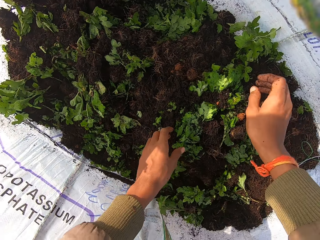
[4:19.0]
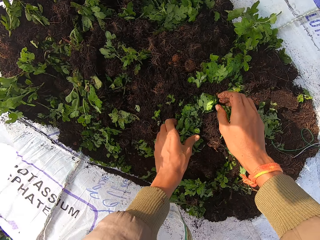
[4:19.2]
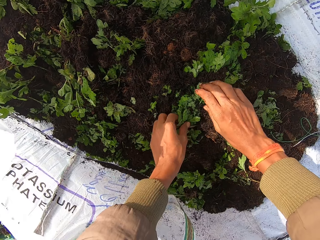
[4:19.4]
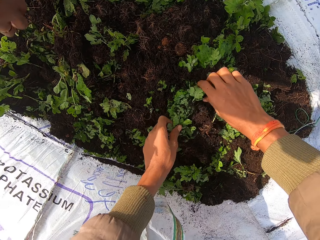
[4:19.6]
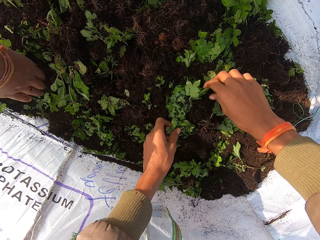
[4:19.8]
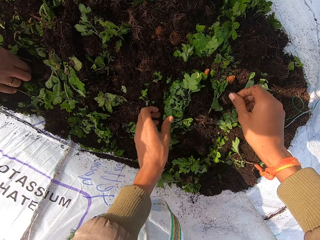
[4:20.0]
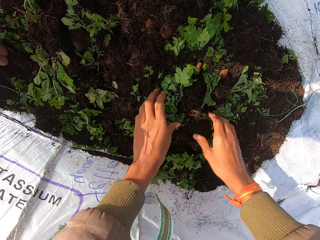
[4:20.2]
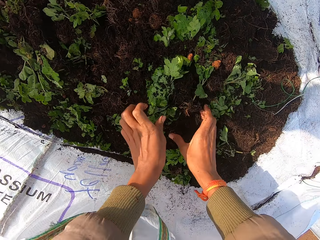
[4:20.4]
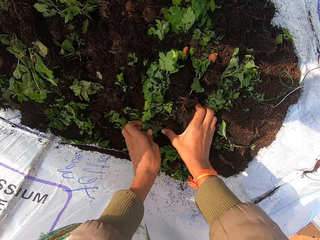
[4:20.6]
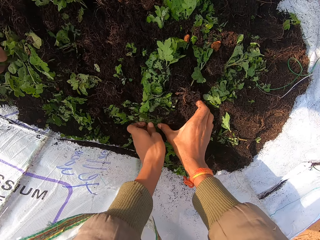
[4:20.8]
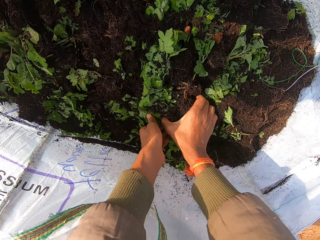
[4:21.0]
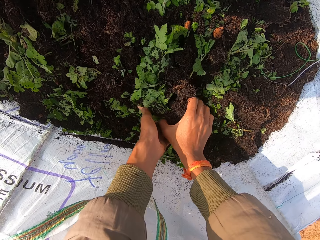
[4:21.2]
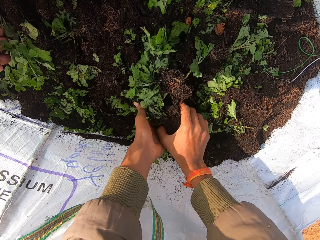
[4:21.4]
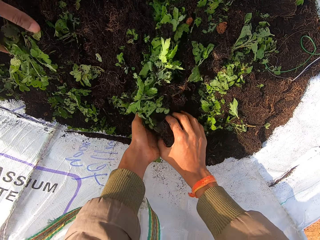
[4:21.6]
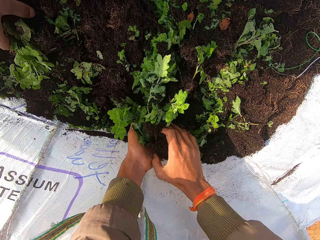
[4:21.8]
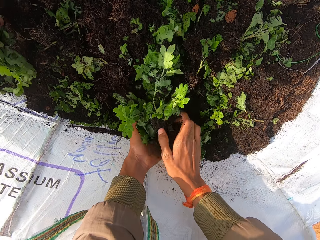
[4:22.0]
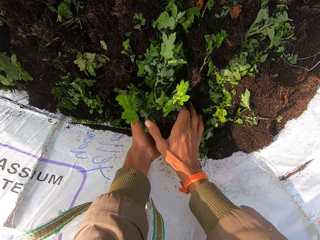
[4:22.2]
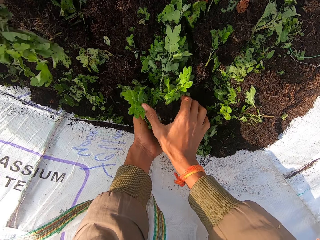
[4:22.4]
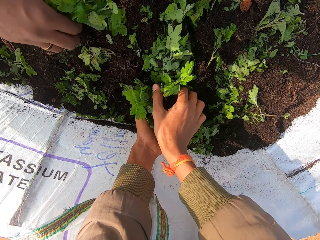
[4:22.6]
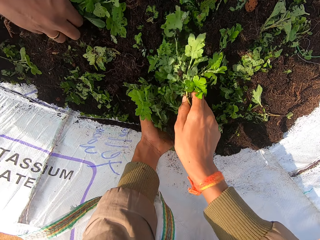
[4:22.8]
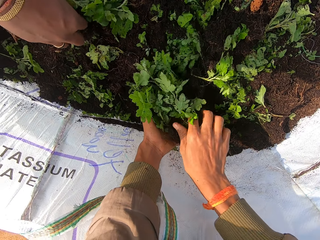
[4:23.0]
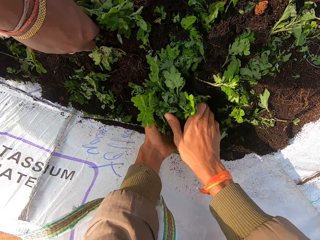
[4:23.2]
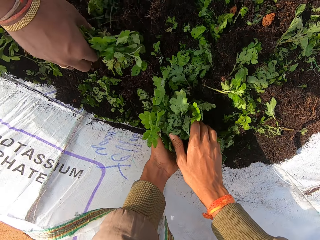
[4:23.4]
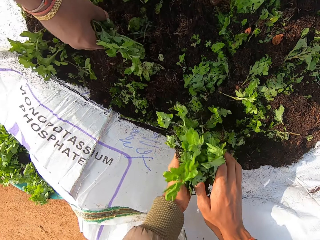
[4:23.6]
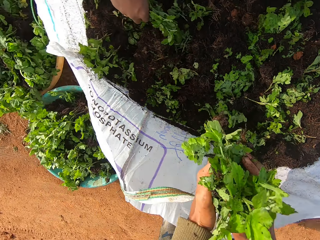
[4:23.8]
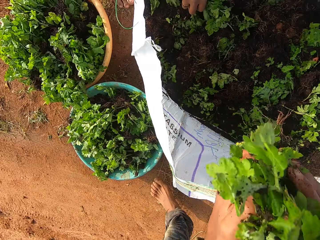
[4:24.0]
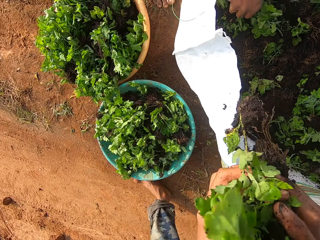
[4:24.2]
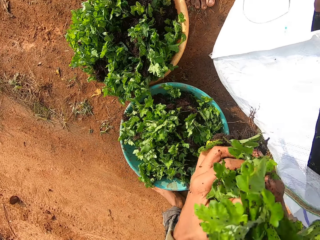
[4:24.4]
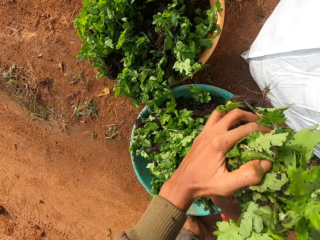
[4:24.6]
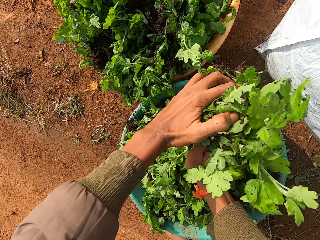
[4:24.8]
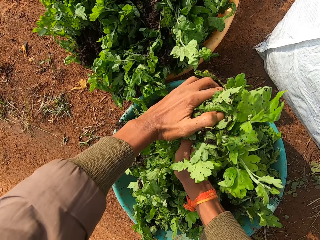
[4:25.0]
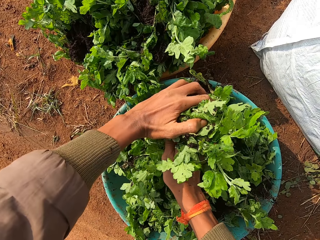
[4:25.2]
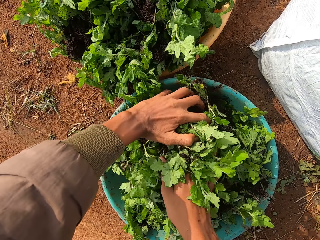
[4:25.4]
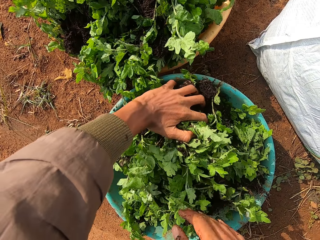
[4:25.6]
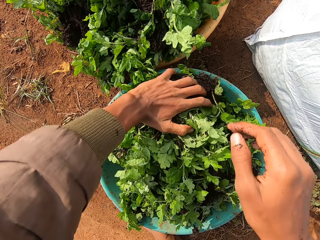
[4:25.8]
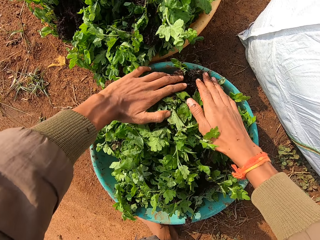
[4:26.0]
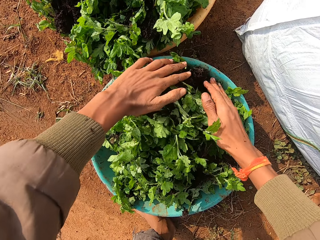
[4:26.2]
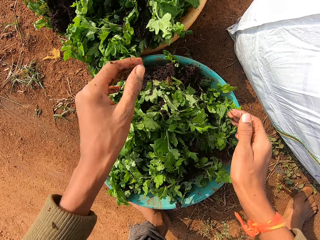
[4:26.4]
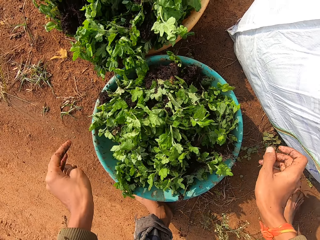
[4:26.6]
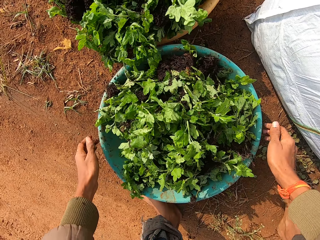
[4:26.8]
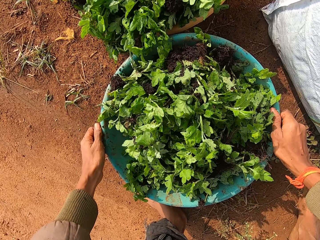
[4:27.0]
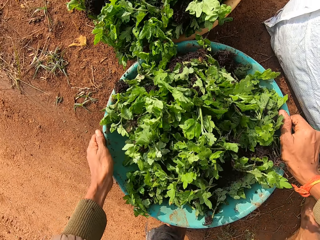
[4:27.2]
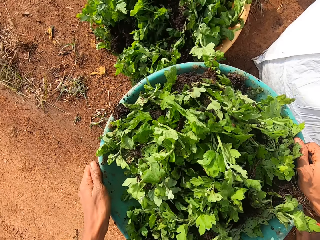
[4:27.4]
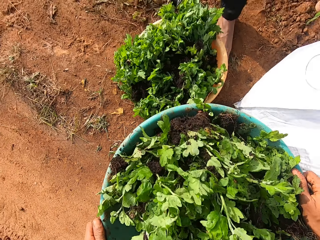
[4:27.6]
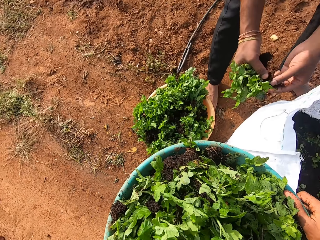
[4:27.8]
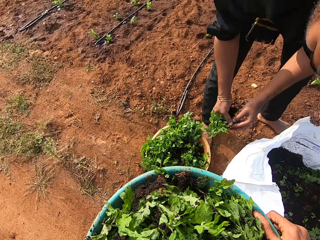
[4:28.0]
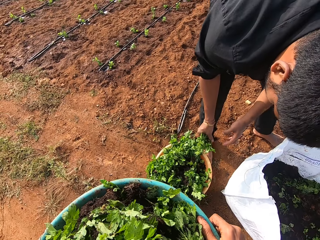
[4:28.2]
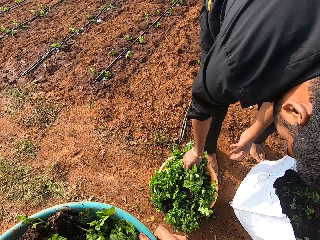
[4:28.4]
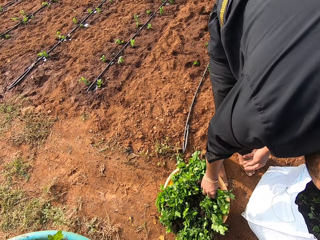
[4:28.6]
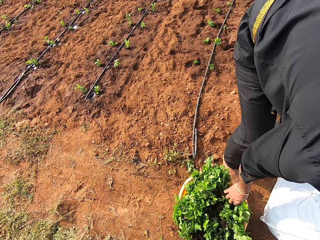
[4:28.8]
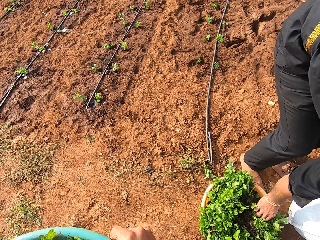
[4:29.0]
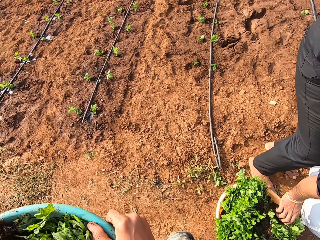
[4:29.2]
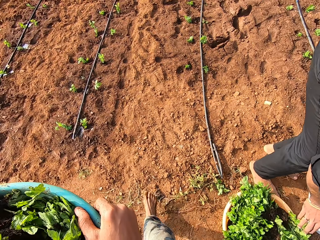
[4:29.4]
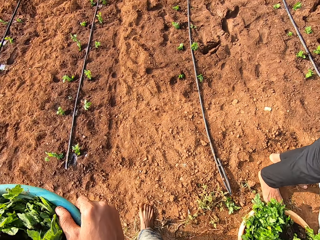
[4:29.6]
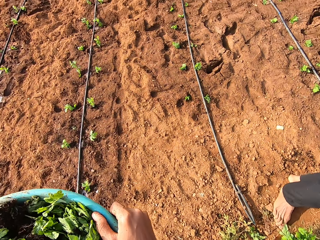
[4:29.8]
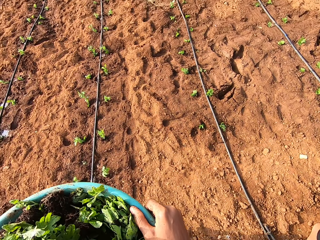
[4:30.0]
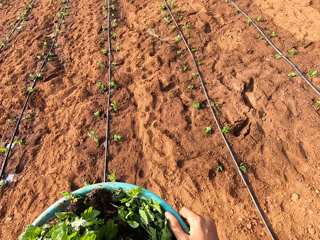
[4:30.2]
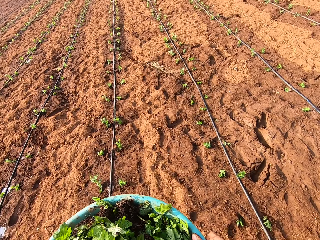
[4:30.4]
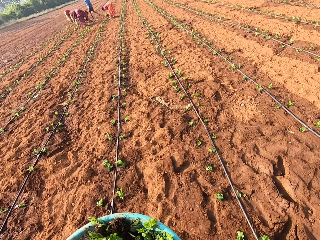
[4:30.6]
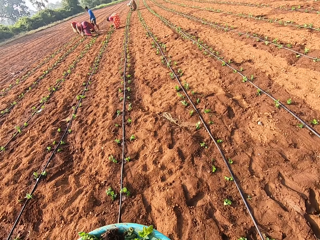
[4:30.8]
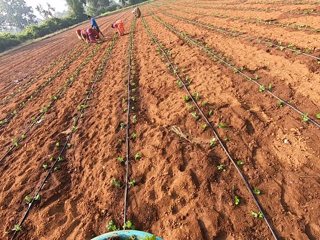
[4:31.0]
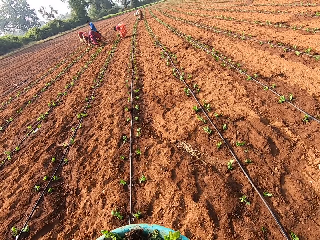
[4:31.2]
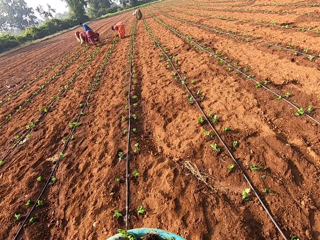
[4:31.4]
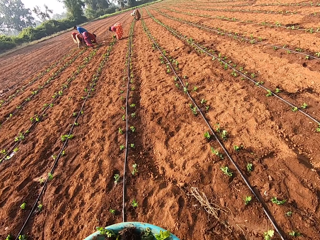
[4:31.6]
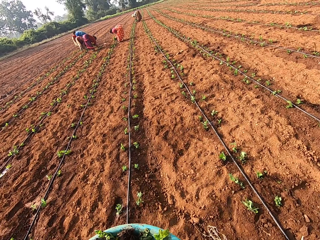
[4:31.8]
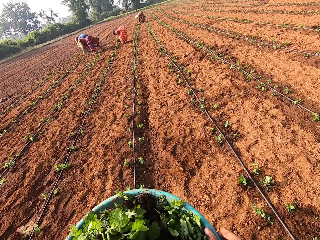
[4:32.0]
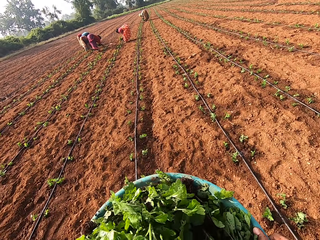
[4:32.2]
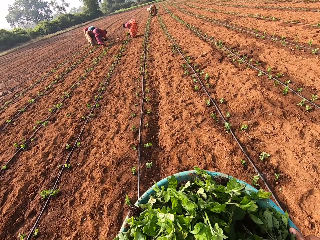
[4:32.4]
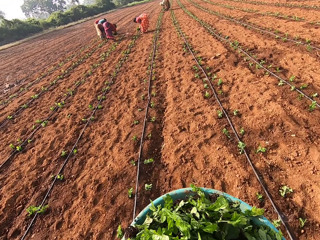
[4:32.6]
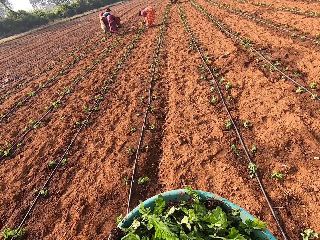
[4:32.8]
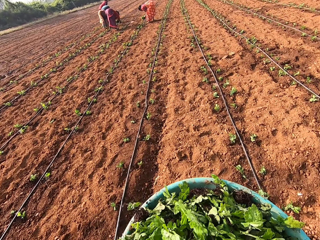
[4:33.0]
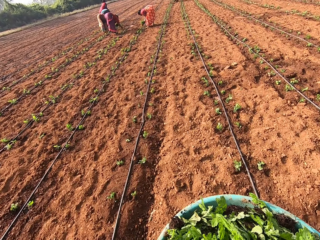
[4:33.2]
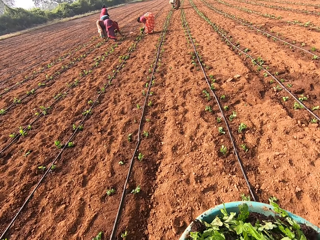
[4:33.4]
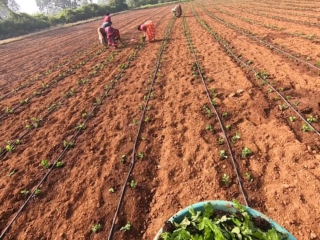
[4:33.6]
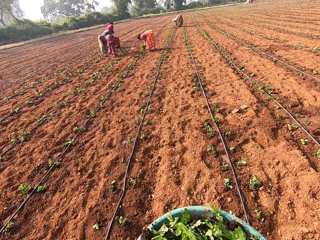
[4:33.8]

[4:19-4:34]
The man packs vegetables from the sack with his right hand. The camera wearer packs vegetables from the sack with both hands and drops the vegetables in the bowl on the ground with both hands. They lift the bowl from the ground with both hands. The man drops the vegetables in the bowl on the ground with his right hand. The camera wearer walks in the farm. A woman plants vegetables, from her left hand, in the ground with her right hand. Another woman plants vegetables, from her left hand, in the ground with her right hand. Another woman plants vegetables, from her left hand, in the ground with her right hand. Another woman plants vegetables, from her left hand, in the ground with her right hand.

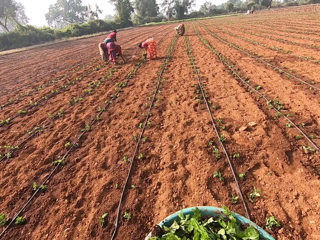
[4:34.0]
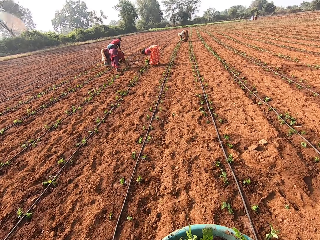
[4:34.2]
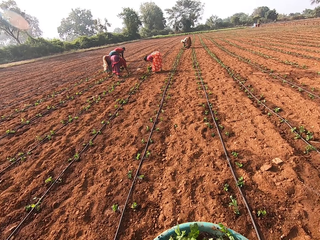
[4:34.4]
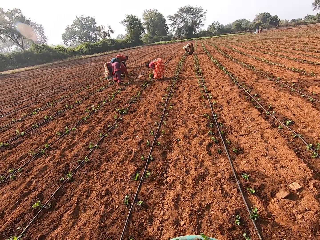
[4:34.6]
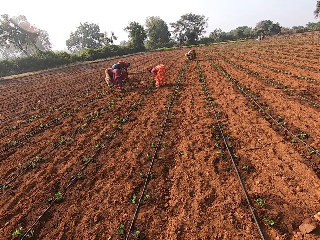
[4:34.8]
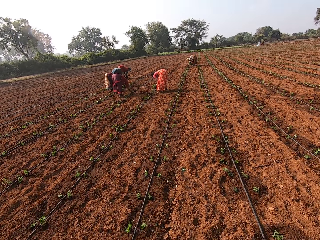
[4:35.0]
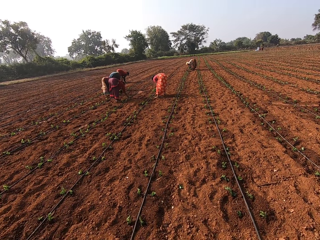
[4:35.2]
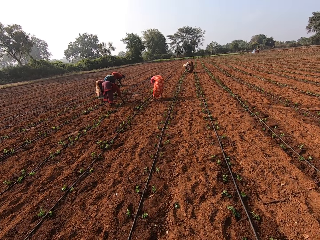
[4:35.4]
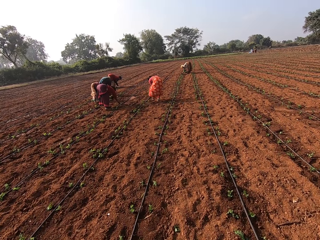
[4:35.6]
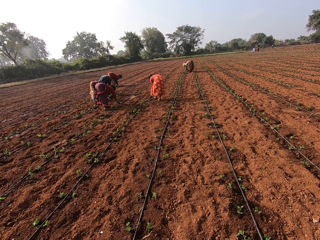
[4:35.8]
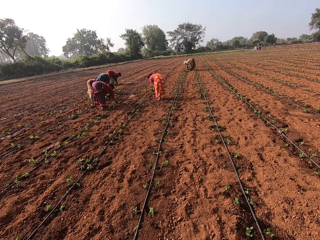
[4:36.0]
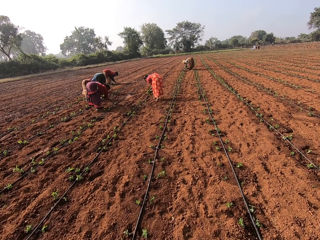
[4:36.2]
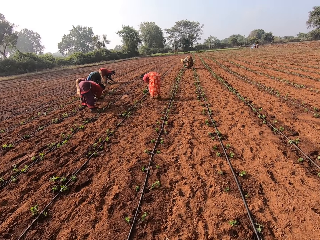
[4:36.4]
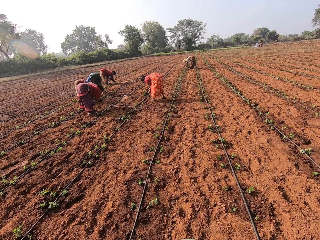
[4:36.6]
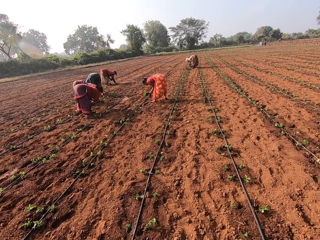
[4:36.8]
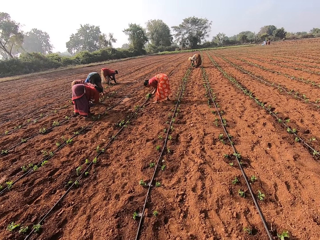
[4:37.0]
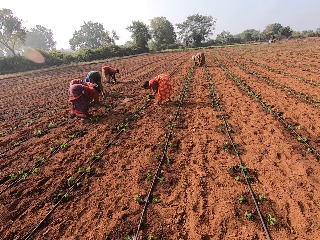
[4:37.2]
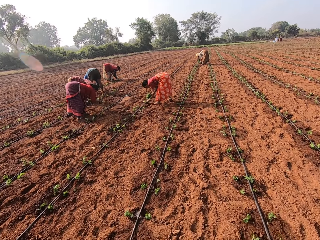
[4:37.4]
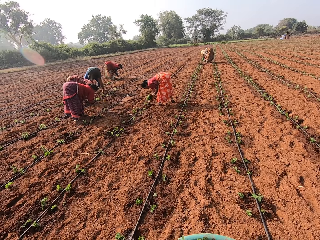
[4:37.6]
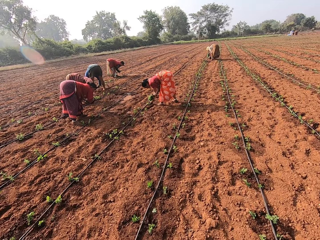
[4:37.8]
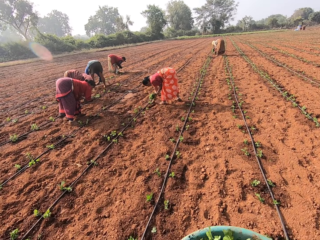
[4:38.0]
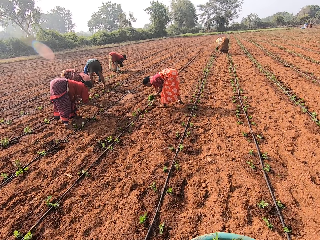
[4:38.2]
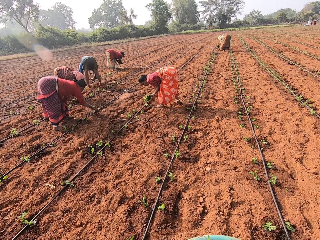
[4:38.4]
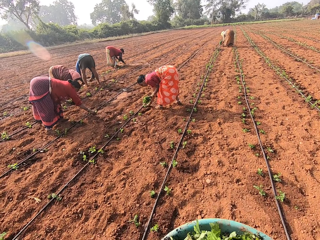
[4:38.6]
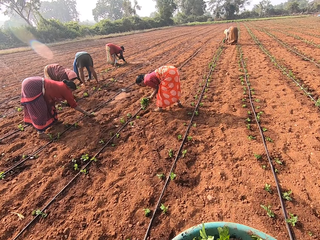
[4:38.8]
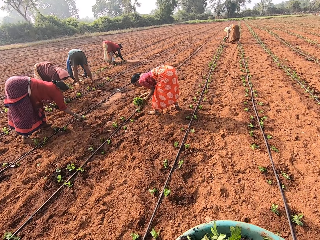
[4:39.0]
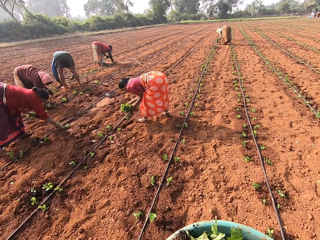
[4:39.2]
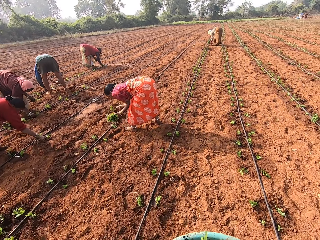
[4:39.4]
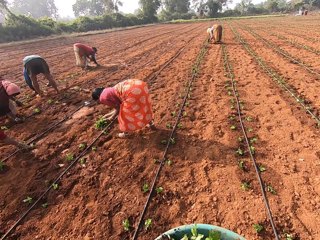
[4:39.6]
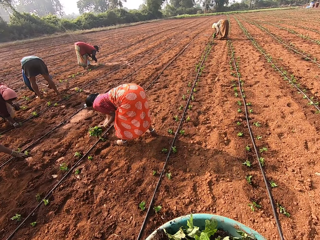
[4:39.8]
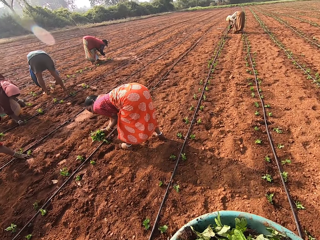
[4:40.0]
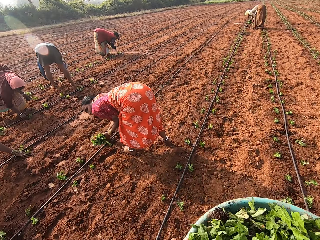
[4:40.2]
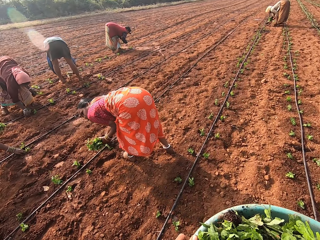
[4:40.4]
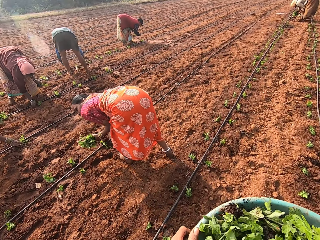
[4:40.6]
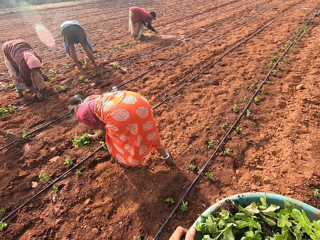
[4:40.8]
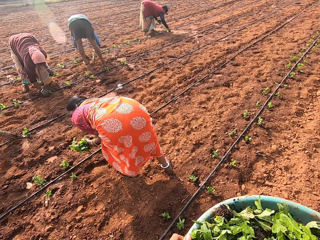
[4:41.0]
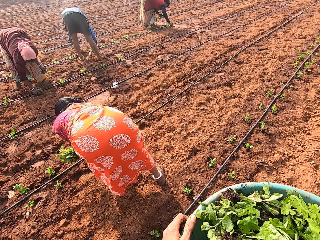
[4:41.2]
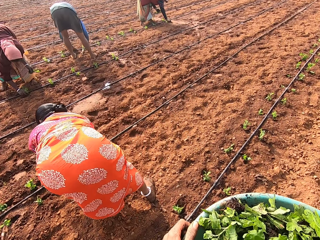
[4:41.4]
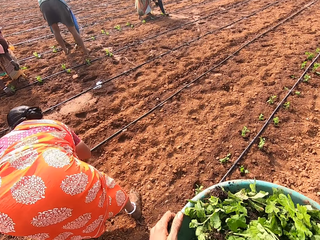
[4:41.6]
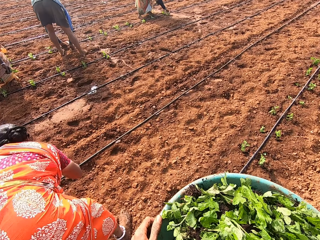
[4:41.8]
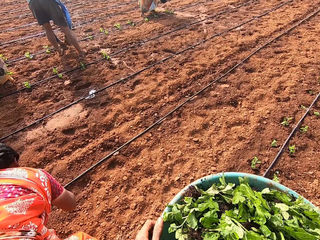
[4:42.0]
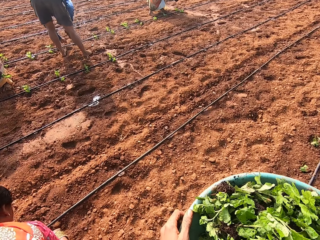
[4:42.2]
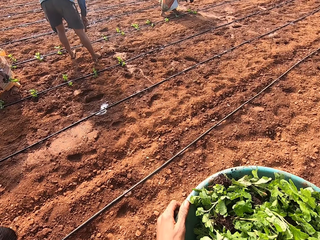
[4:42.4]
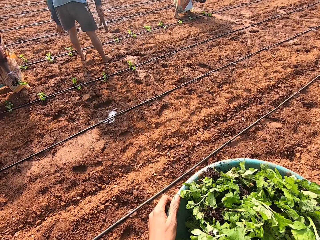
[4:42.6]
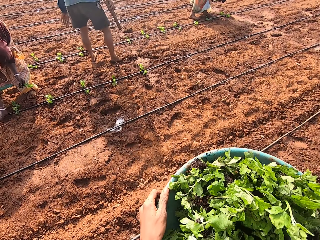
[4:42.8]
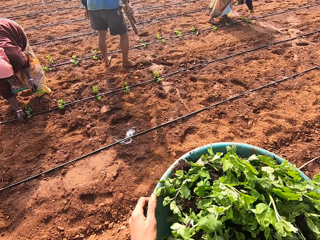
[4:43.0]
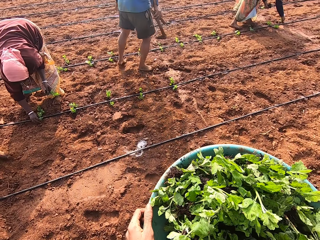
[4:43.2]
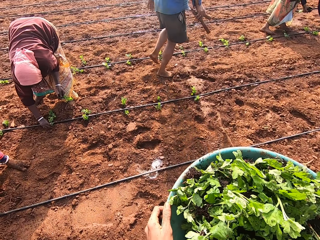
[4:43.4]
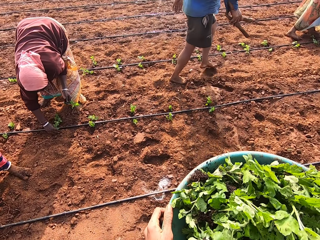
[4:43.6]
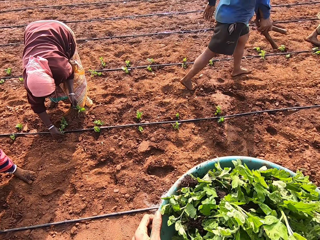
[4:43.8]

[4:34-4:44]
A woman plants vegetables, from her left hand, in the ground with her right hand. A man hits a pipe on the ground with a stick in his right hand. Another woman plants vegetables, from her left hand, in the ground with her right hand.
